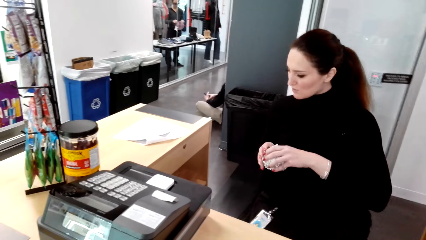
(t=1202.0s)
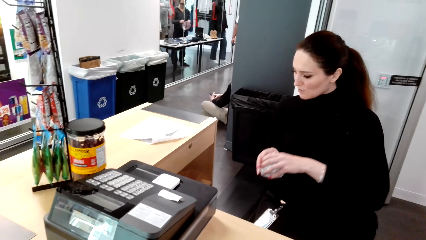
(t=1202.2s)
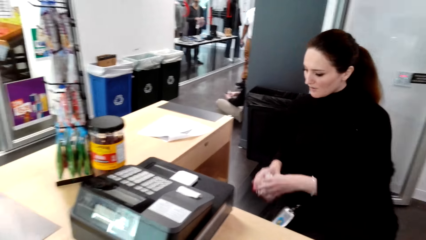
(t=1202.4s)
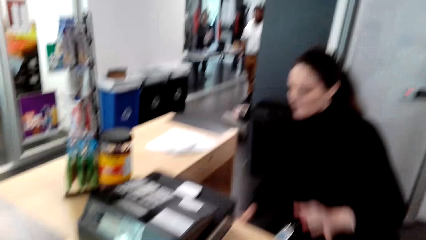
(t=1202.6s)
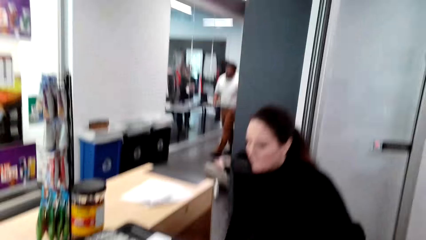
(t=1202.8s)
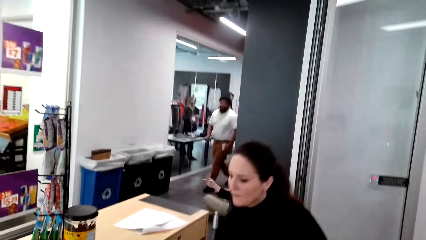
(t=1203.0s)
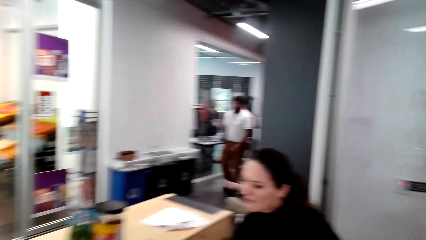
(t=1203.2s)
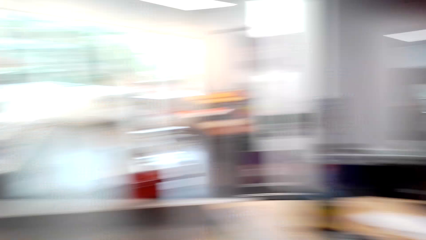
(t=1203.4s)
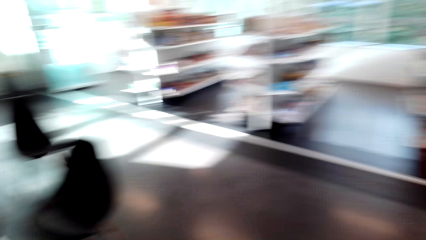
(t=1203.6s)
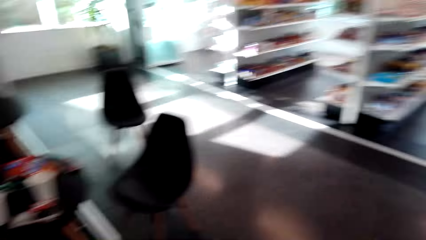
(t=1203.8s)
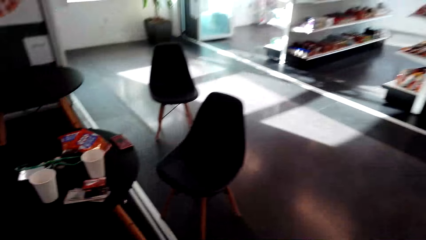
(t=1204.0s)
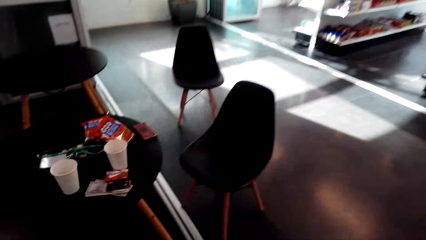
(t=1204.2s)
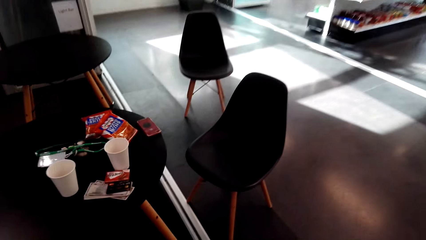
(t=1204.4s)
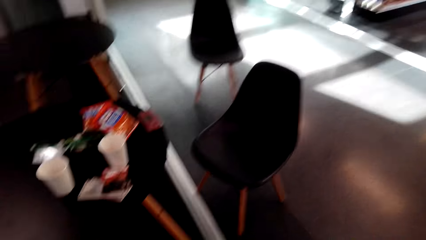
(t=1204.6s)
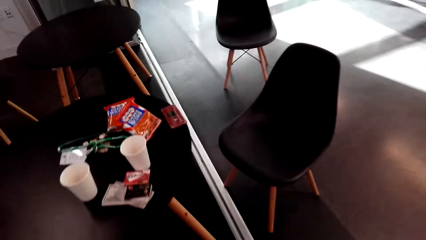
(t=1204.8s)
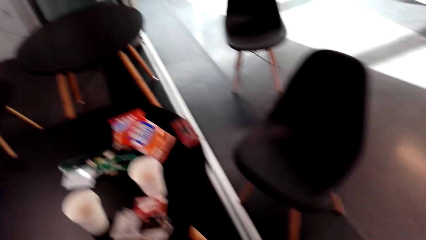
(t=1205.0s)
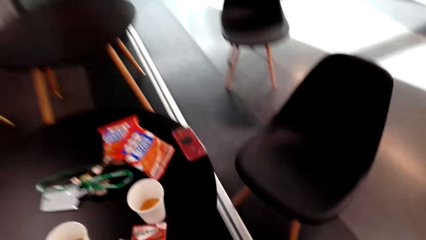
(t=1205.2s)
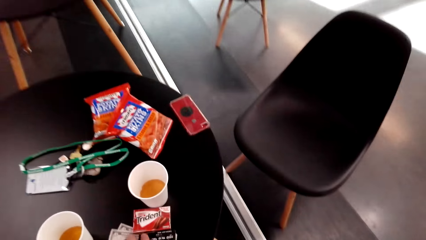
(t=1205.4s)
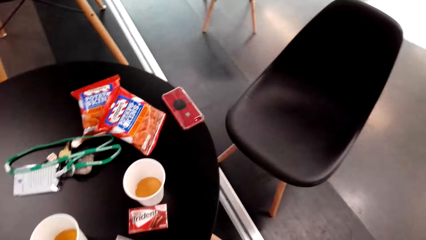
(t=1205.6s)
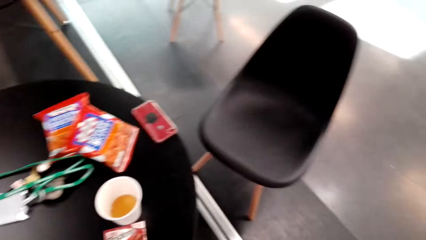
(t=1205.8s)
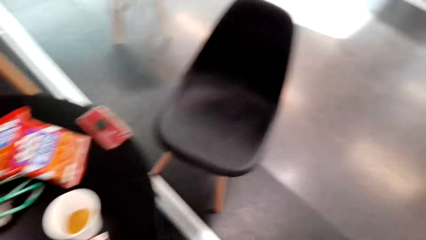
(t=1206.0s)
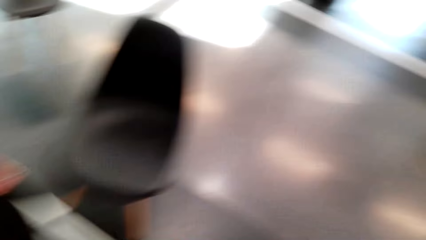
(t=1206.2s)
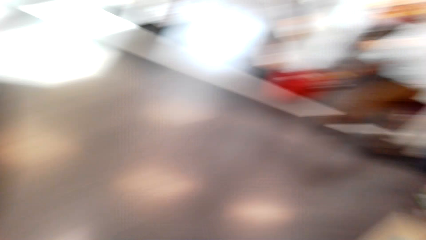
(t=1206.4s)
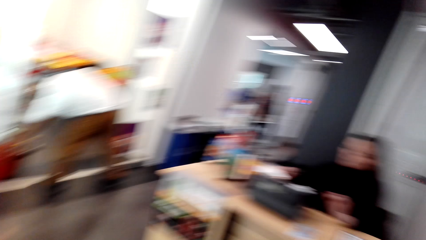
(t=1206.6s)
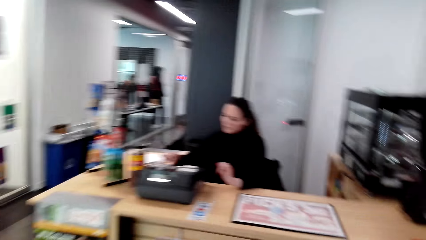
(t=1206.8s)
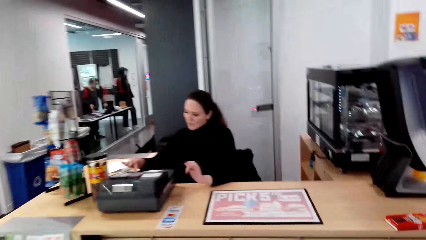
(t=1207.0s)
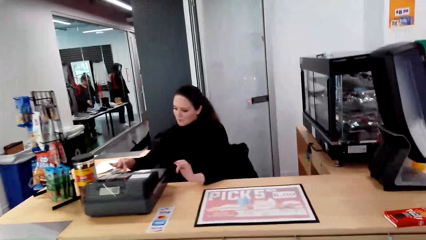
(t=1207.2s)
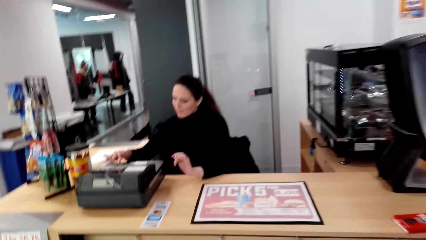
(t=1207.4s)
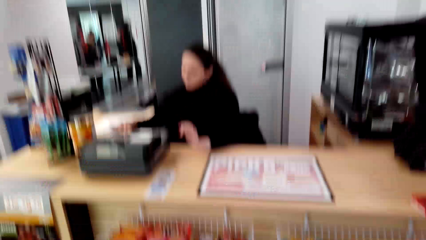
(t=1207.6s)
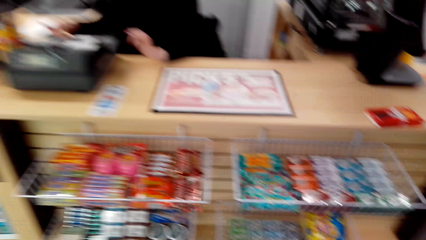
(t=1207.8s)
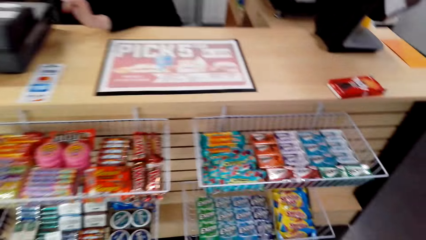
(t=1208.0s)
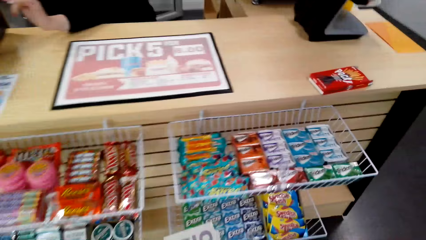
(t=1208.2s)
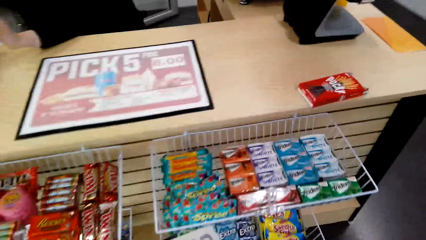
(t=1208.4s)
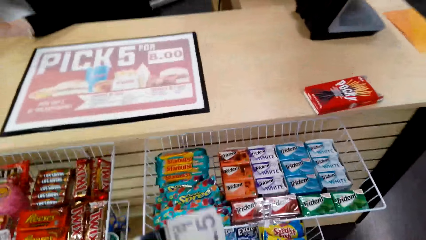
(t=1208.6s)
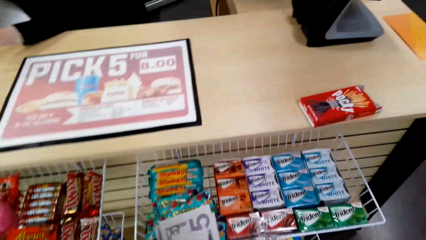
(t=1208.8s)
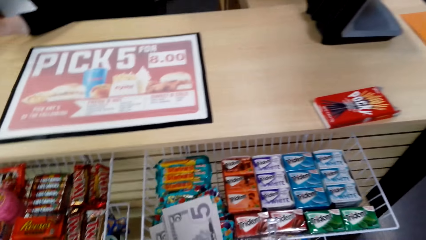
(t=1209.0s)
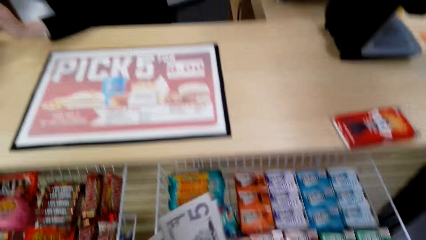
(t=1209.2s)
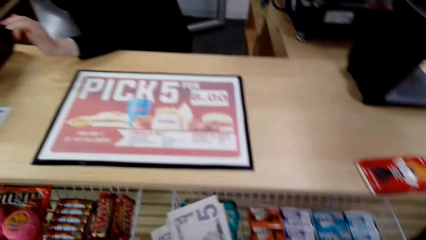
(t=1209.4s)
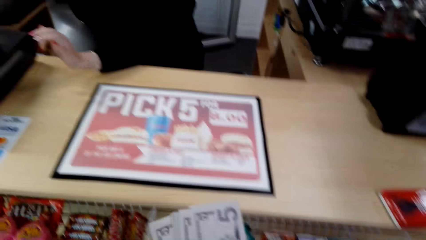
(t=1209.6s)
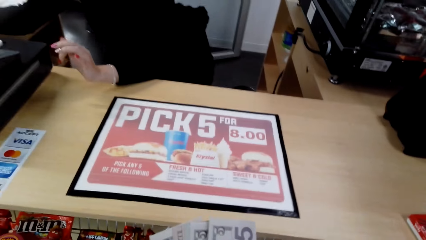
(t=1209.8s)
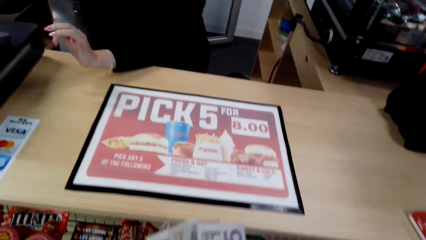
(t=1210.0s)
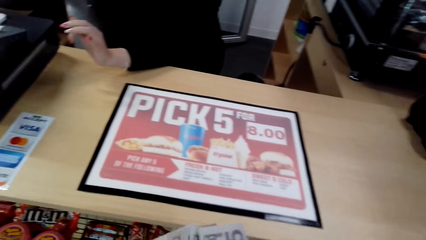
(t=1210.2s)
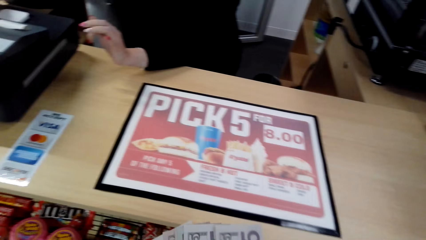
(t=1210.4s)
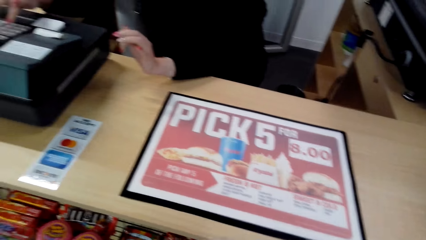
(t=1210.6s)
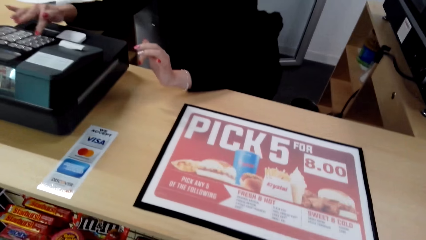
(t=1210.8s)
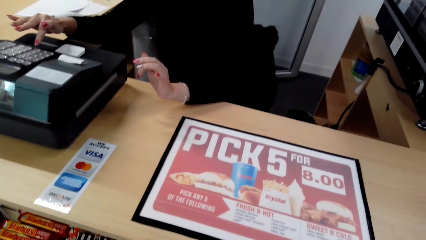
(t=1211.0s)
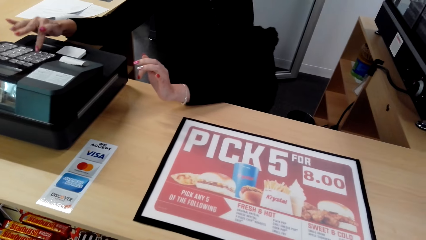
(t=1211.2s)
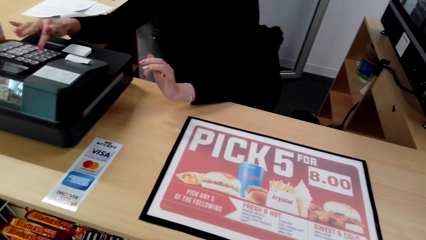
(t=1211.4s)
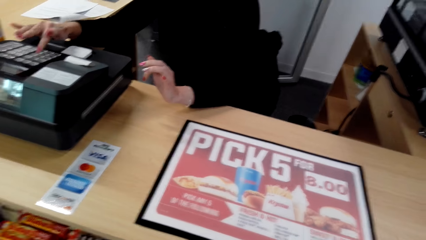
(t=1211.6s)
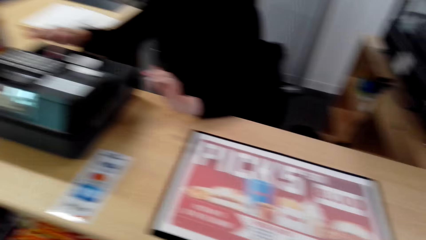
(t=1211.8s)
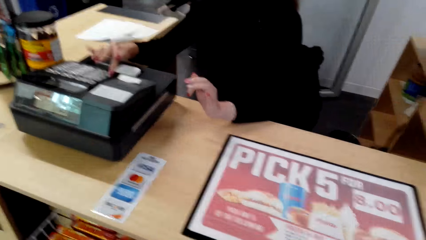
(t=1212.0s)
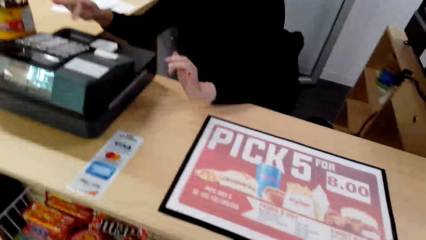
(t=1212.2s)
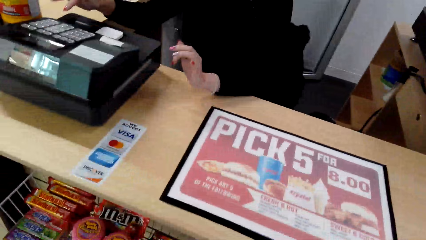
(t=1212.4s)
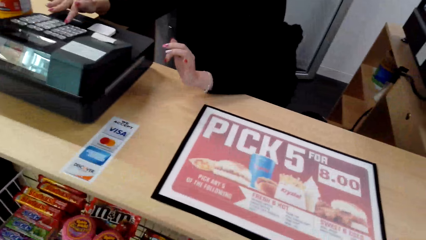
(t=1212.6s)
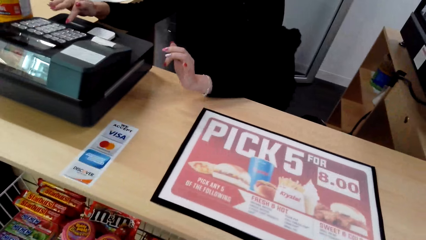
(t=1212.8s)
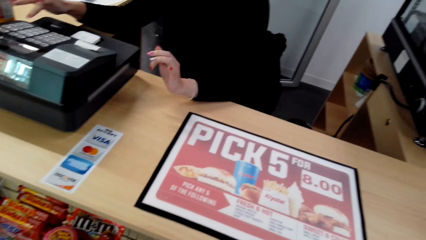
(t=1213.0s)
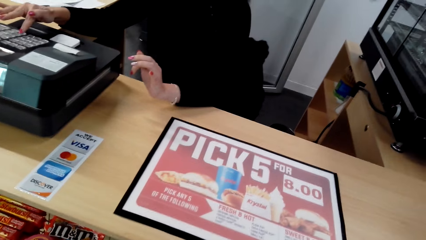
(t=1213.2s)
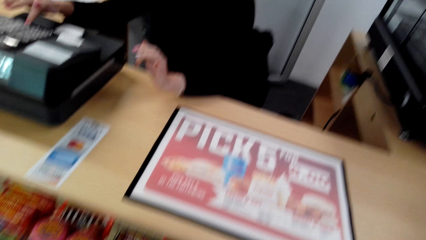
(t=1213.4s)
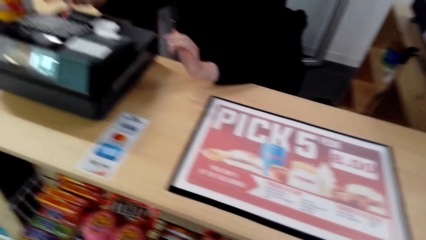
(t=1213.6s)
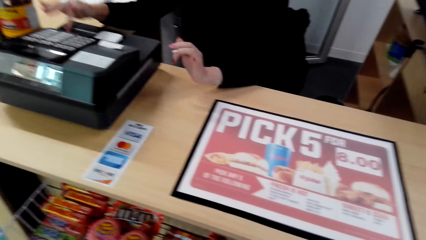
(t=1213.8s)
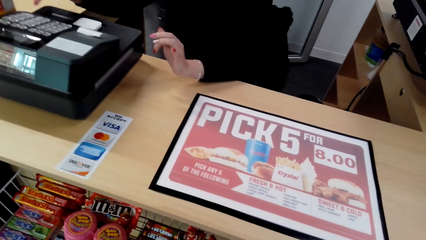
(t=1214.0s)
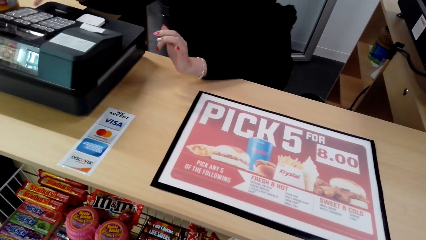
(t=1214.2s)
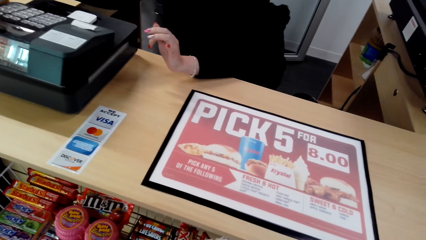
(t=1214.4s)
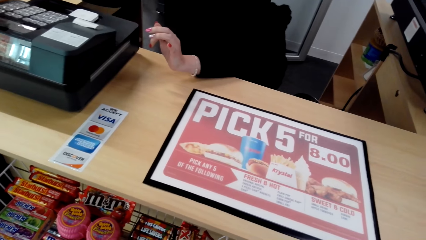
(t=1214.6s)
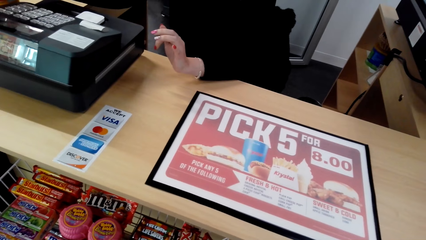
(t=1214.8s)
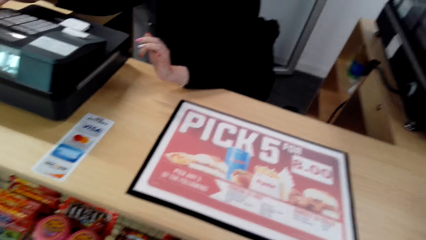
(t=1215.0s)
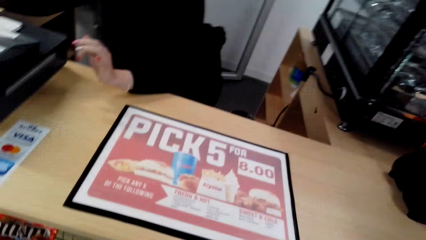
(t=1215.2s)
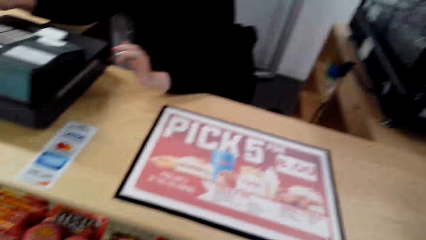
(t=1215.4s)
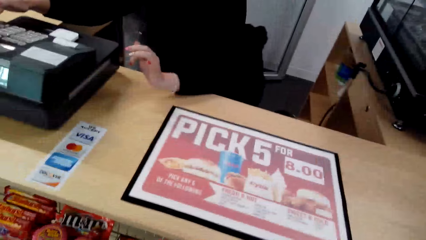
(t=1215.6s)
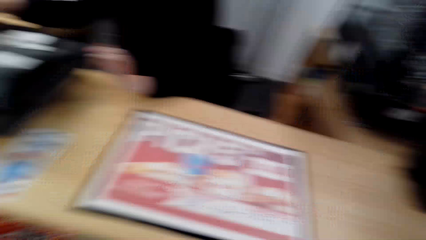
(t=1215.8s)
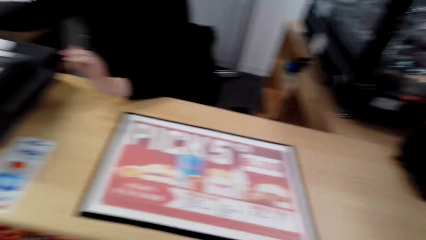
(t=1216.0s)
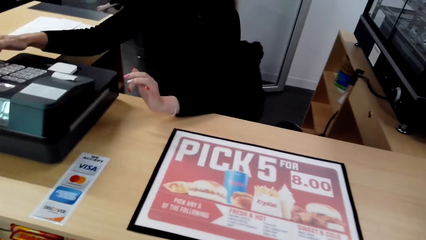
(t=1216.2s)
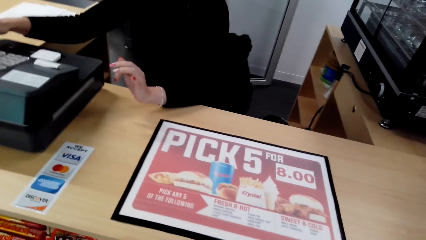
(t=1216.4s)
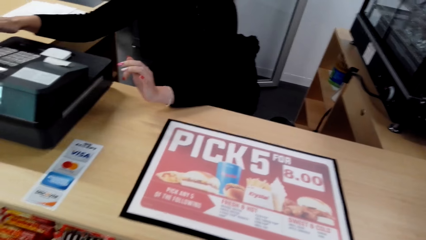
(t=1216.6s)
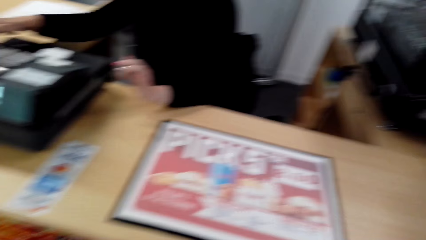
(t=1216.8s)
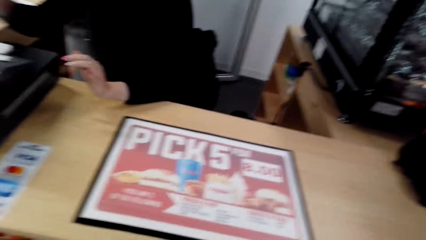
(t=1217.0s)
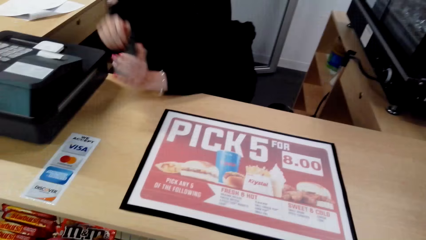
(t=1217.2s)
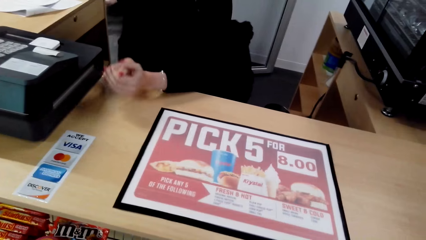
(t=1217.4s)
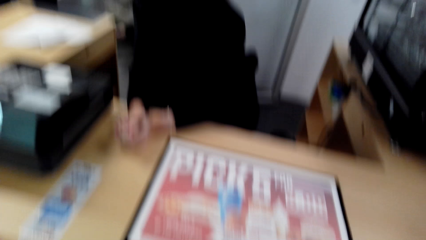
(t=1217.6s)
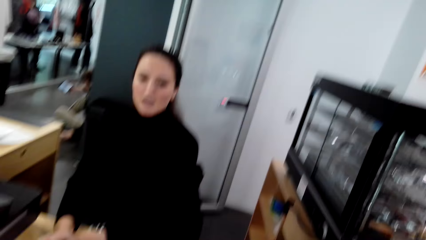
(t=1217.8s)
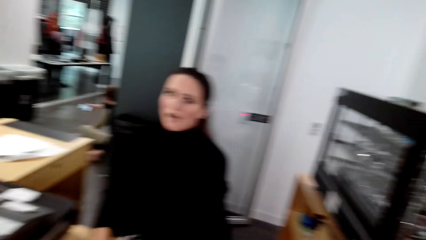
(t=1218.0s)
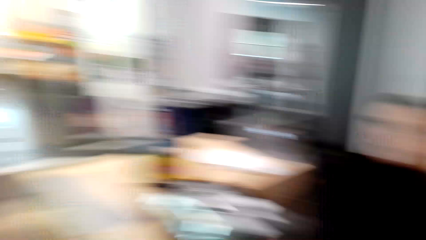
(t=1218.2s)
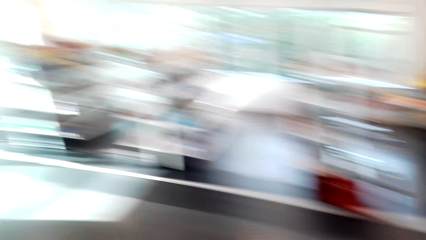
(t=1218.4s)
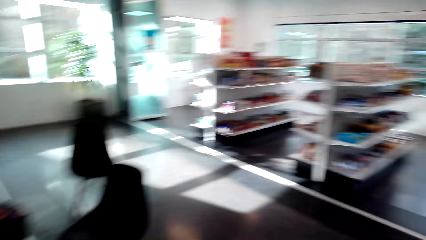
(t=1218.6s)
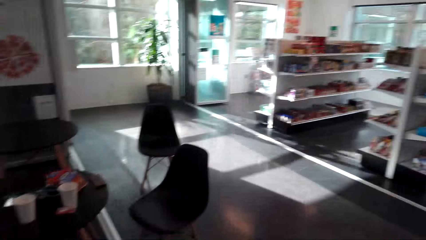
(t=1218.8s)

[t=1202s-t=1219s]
The woman drops a snack. The camera wearer walks around the mall. He looks around the supermarket. He sits on a chair. He looks around. He counts cash in his hands. He holds money. The woman operates the cash register and types on a calculator.
